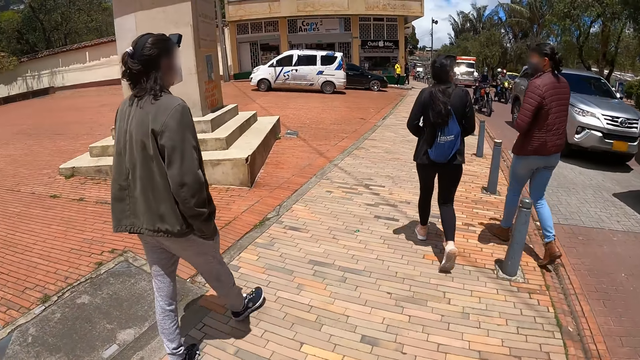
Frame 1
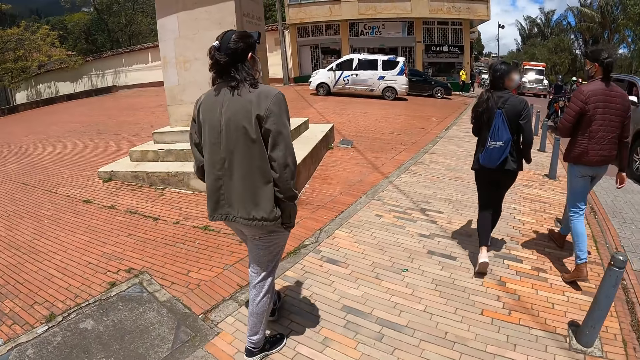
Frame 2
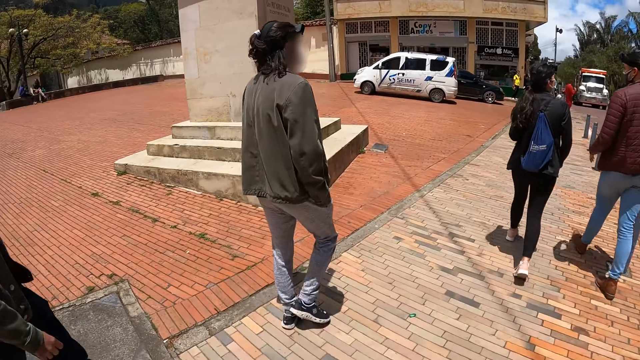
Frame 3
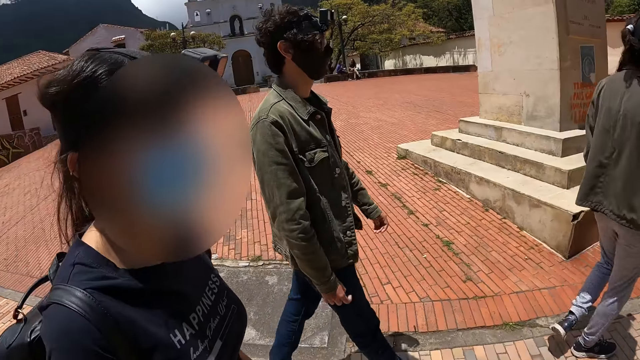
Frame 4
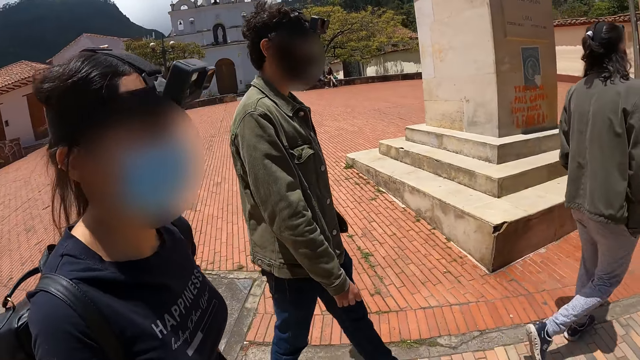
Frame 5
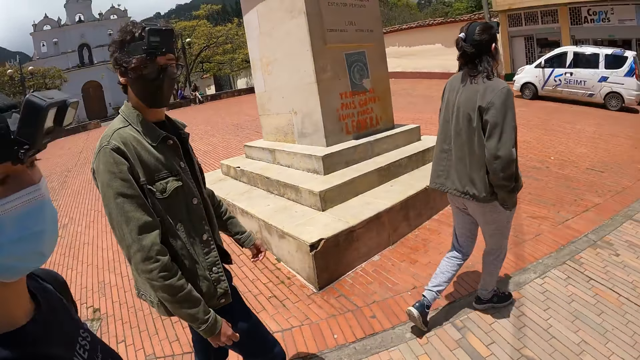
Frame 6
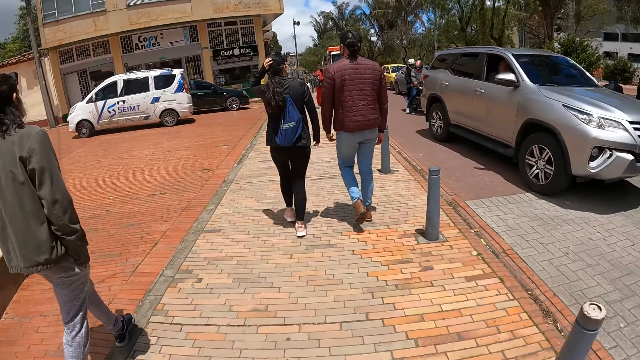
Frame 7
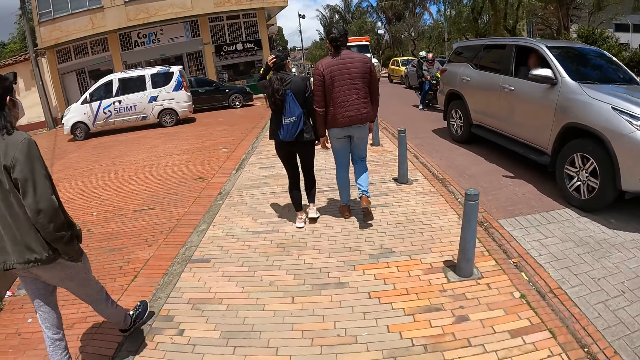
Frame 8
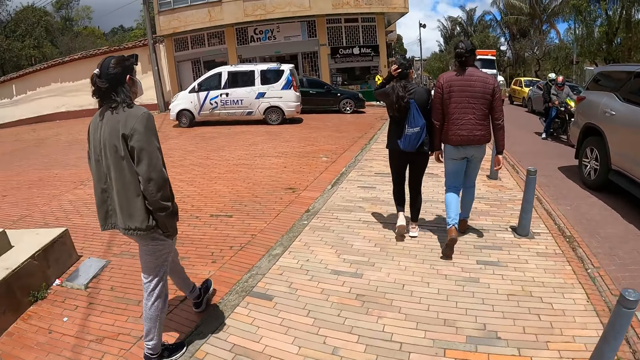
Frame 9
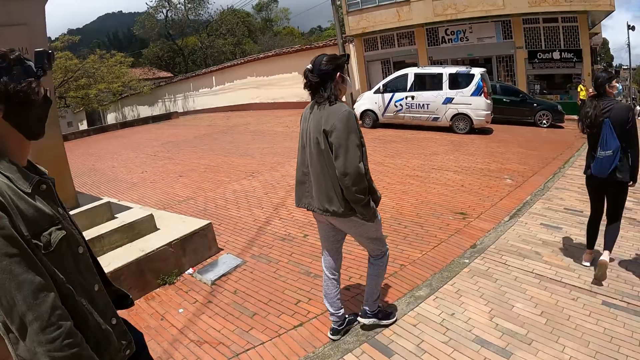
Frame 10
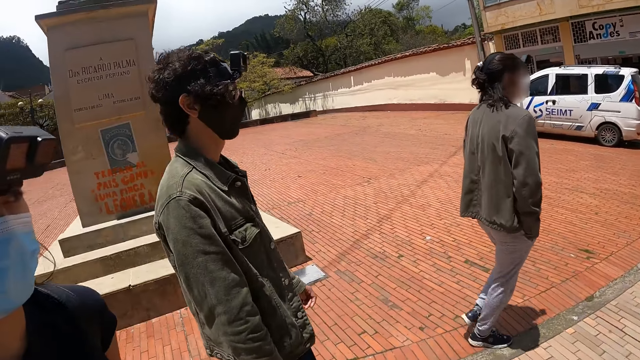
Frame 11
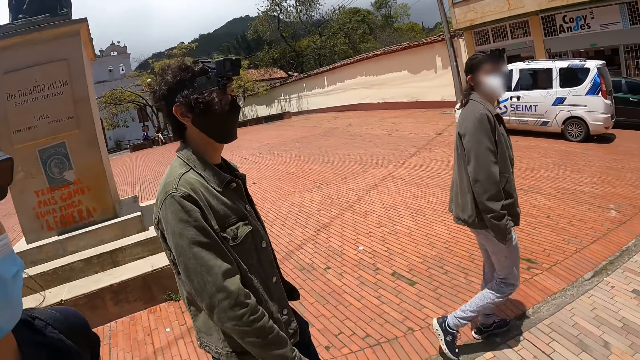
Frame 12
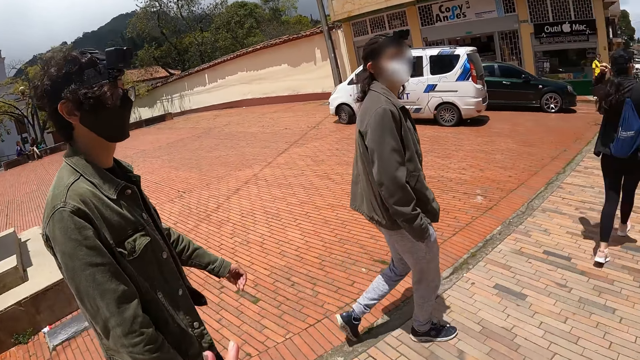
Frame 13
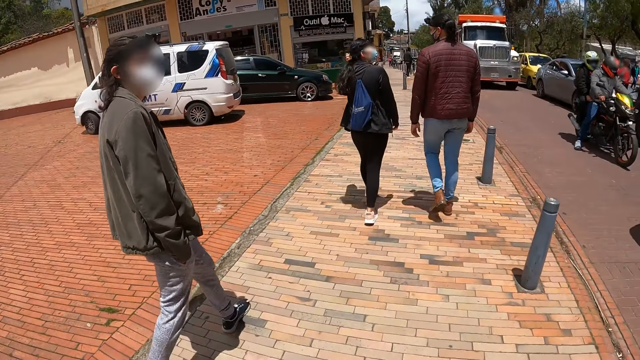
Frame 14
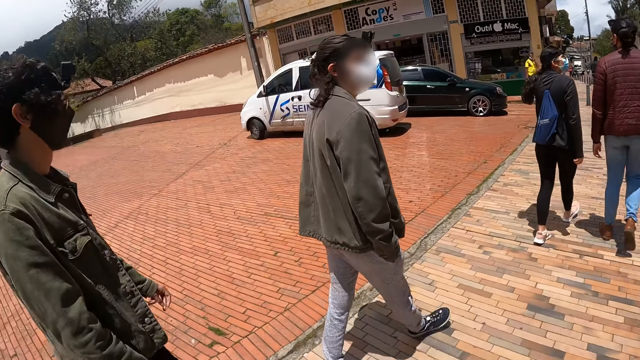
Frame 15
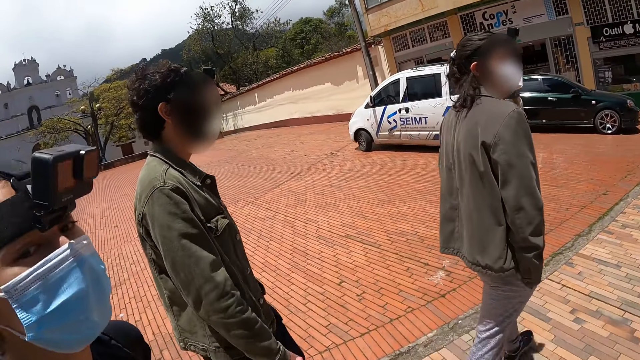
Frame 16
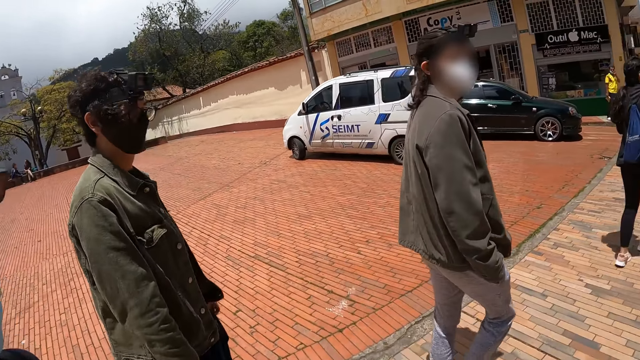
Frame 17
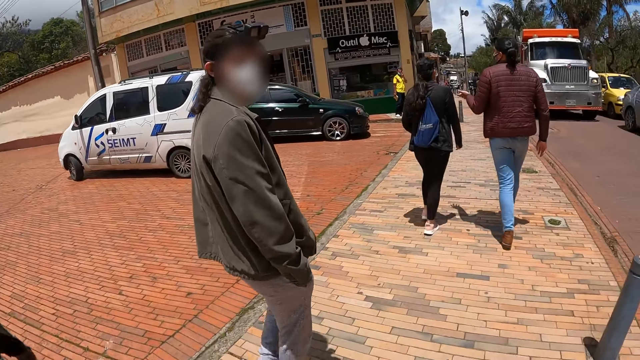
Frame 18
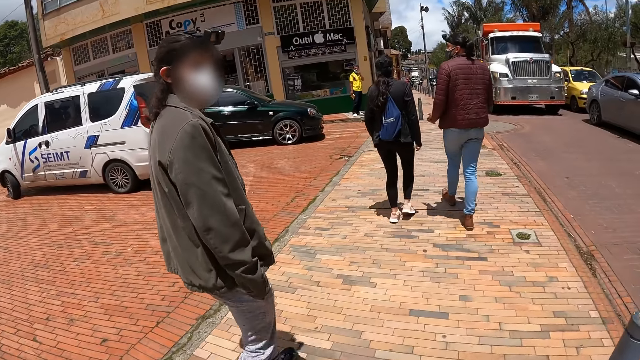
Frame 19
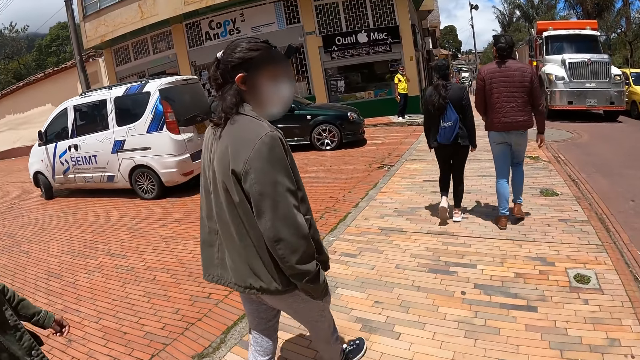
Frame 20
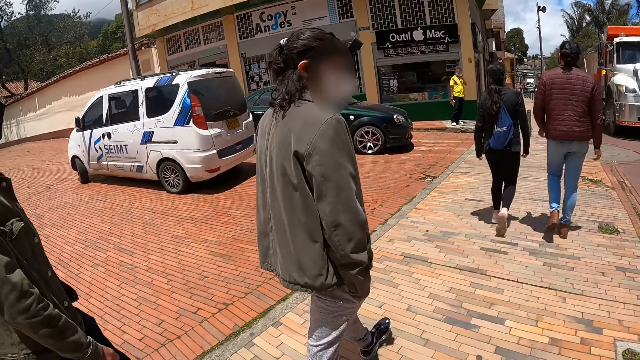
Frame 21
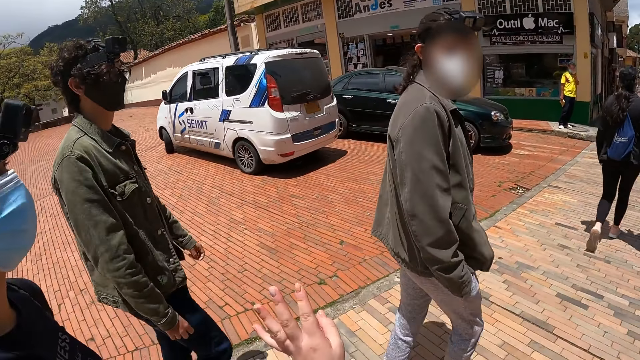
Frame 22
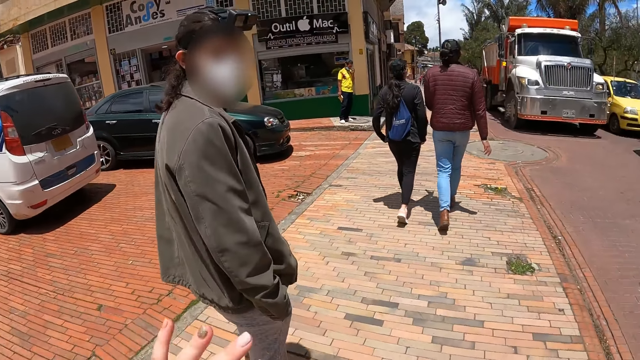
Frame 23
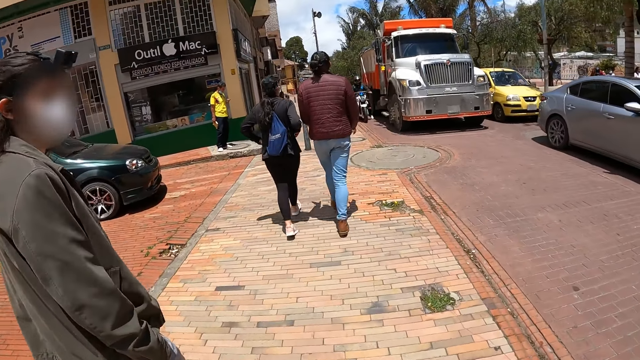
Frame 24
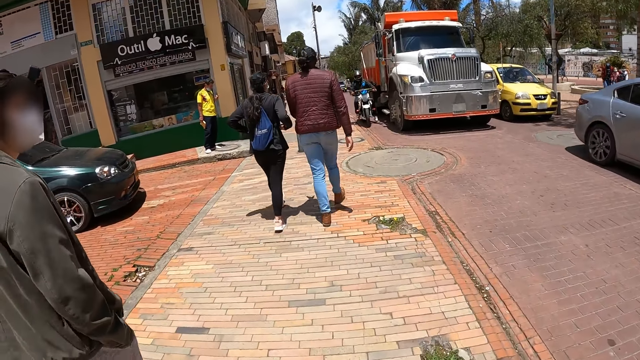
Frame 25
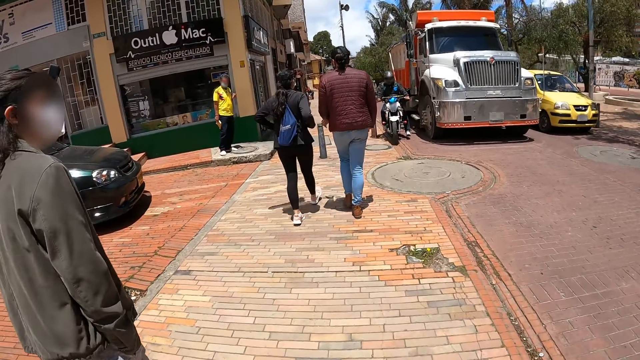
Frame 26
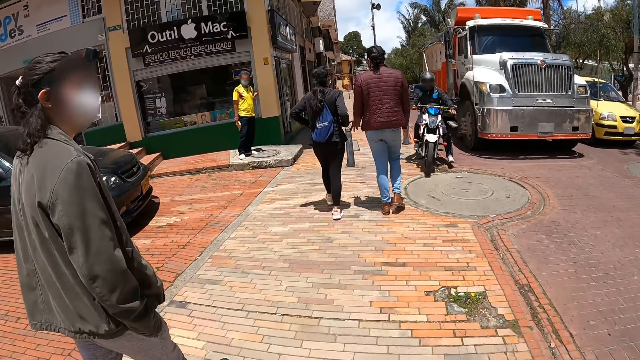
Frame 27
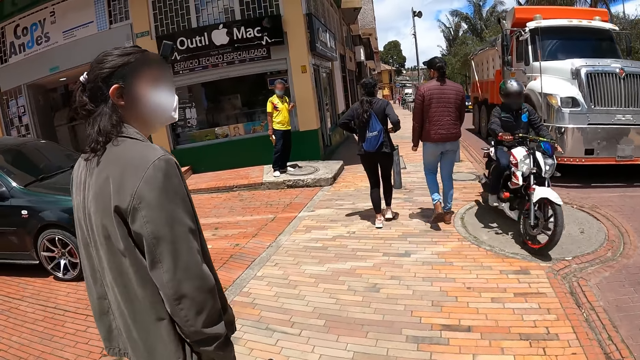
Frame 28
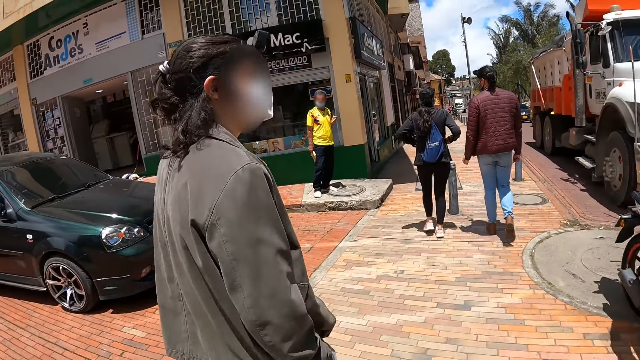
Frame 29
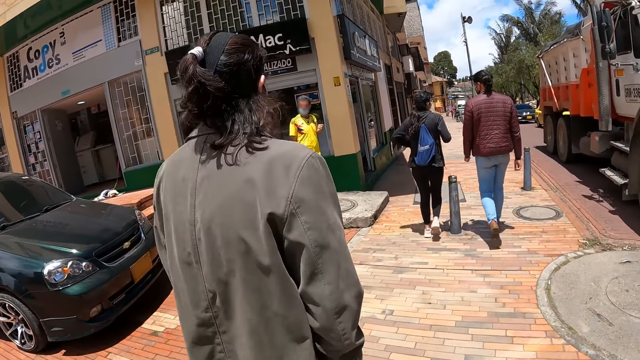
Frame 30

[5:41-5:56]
The camera wearer looks around. They look around again. A man looks at the camera wearer. The camera wearer looks around. They move the hand.

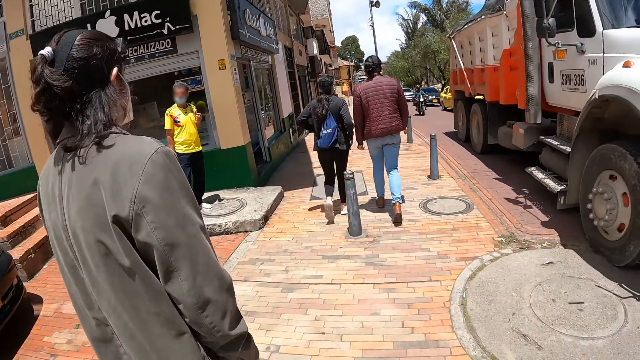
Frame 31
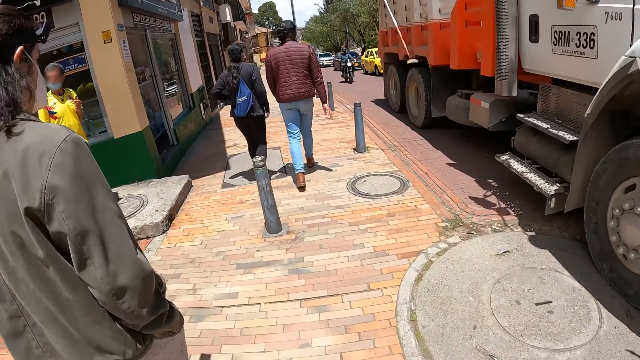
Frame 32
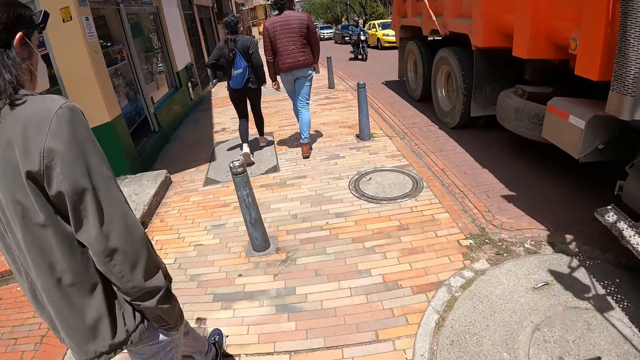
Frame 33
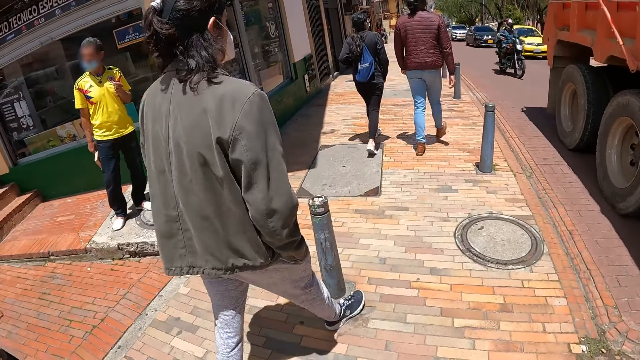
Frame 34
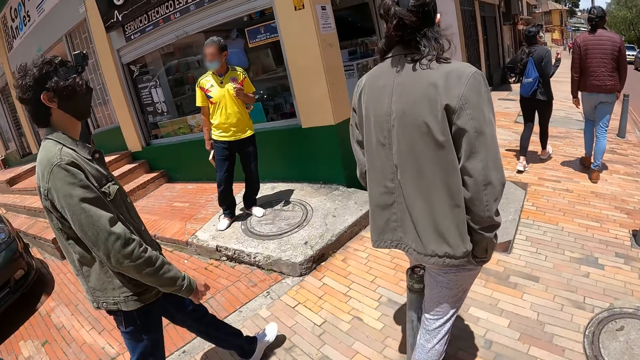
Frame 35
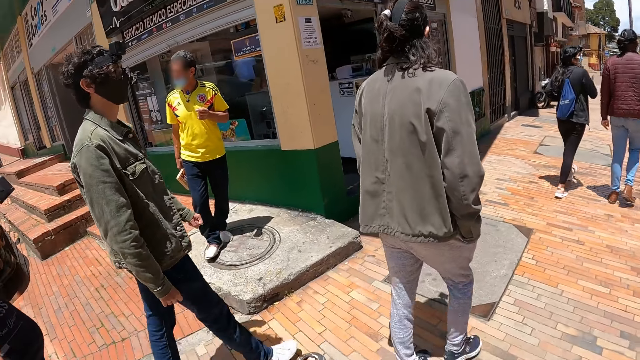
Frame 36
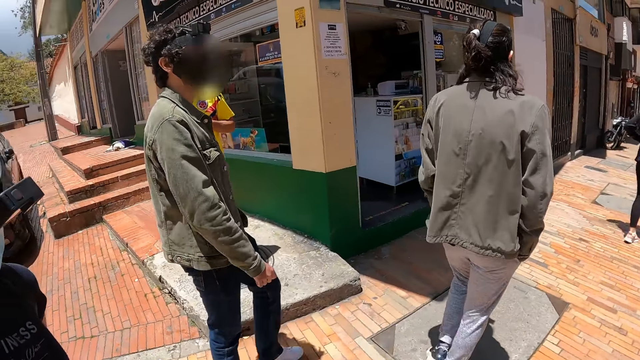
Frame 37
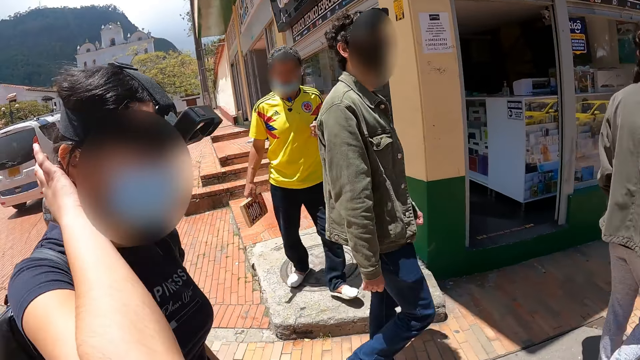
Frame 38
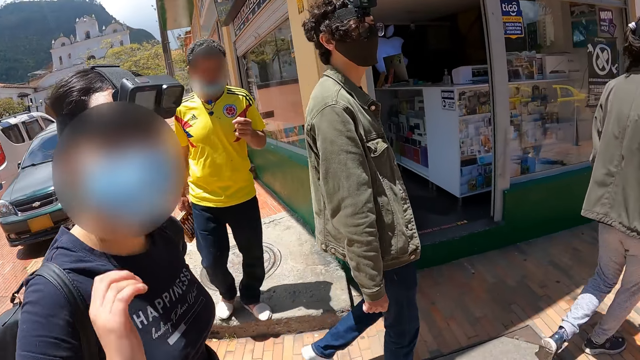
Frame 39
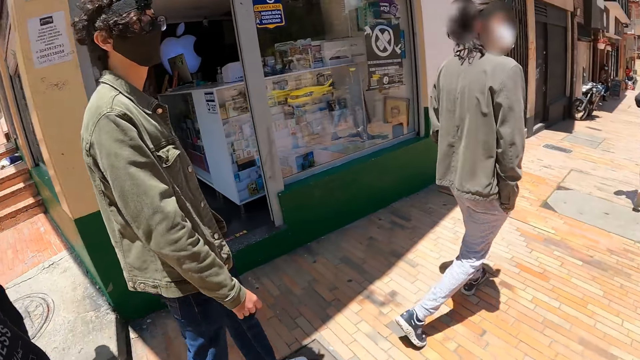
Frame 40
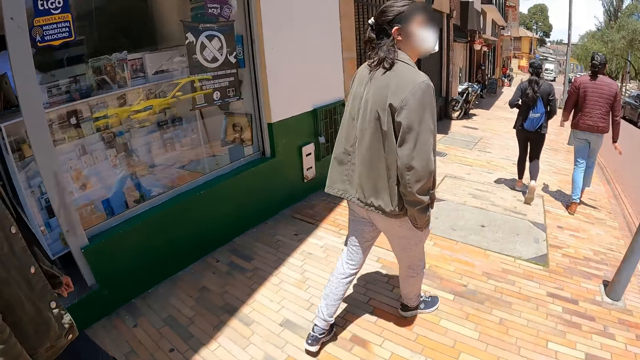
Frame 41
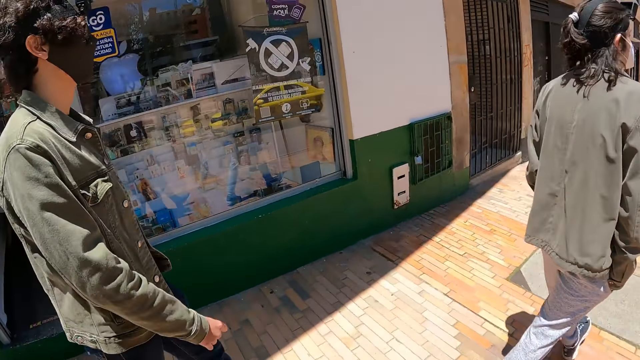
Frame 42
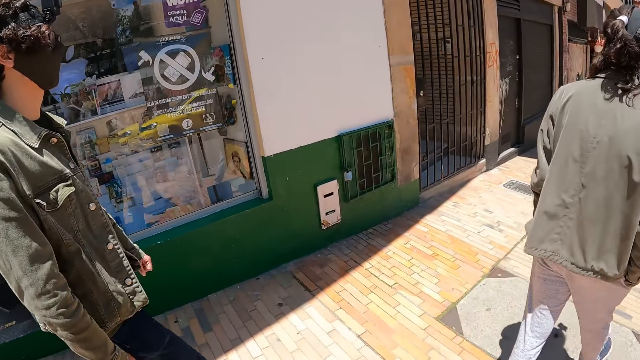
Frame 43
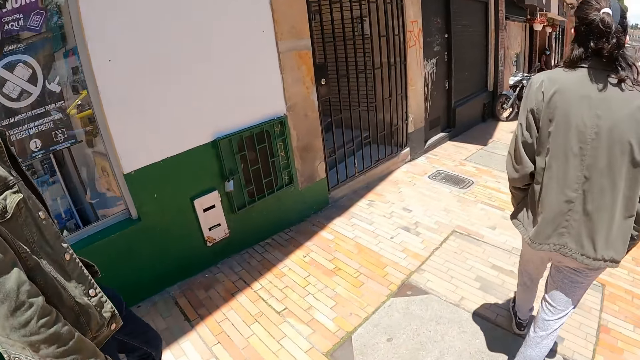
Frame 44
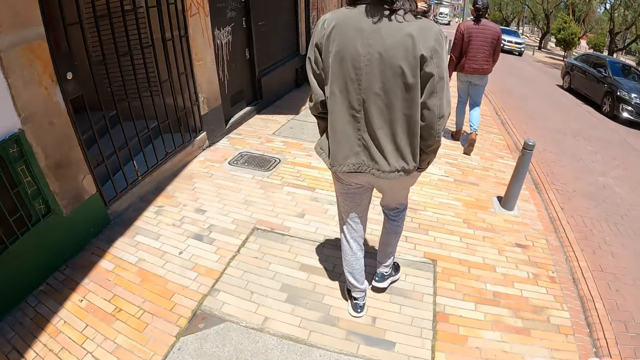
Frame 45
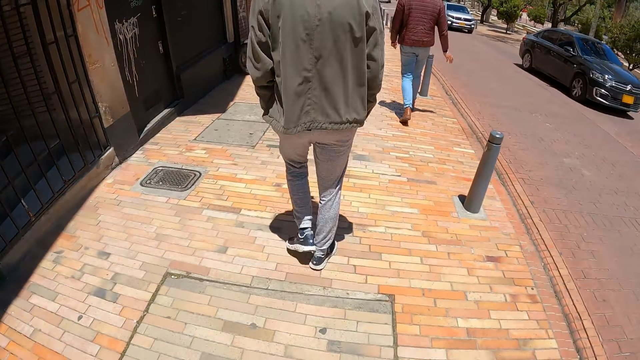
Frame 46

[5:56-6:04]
The camera wearer looks around.
